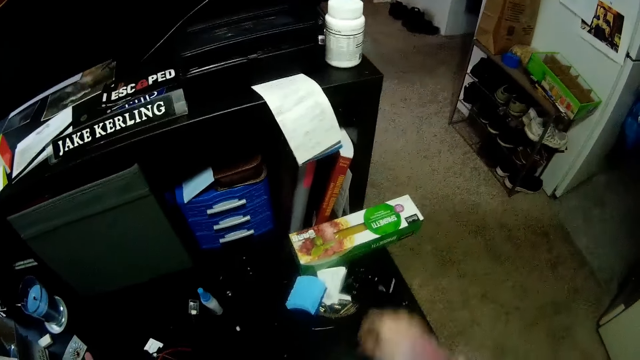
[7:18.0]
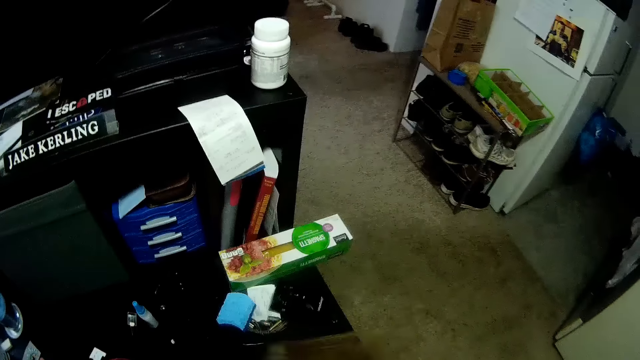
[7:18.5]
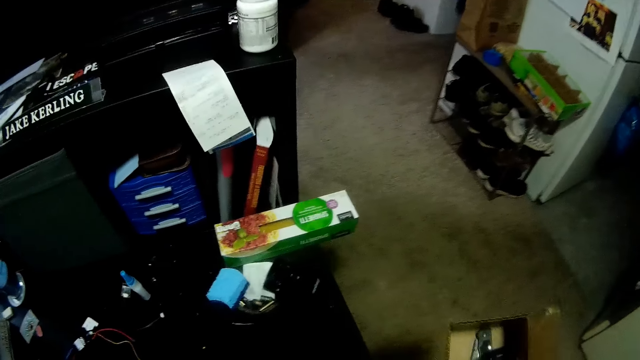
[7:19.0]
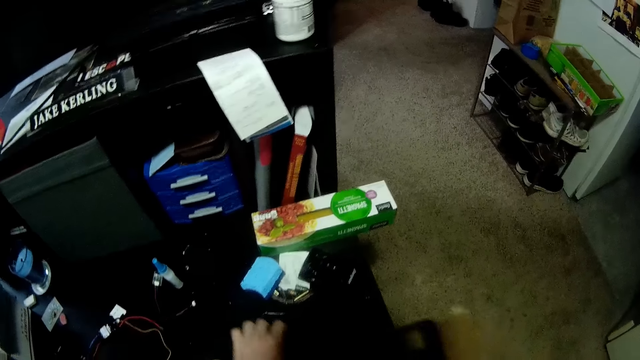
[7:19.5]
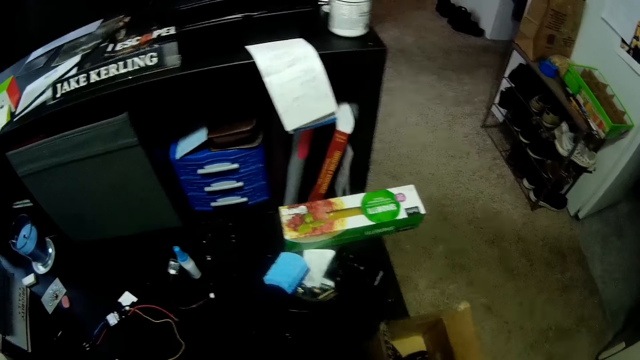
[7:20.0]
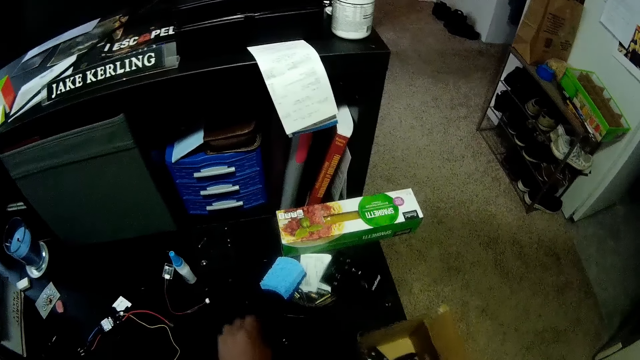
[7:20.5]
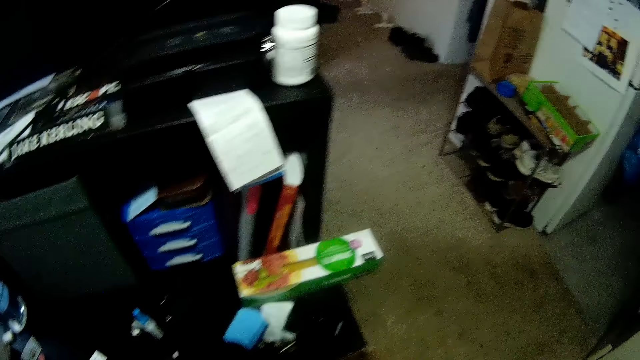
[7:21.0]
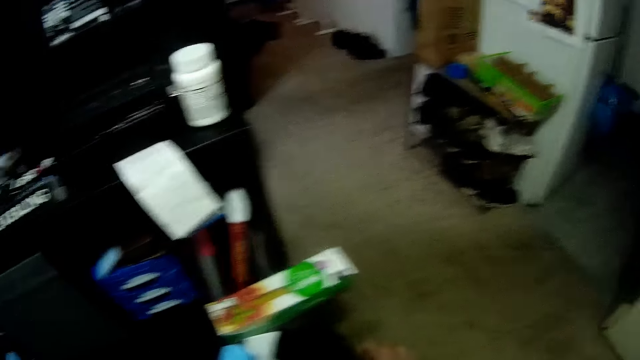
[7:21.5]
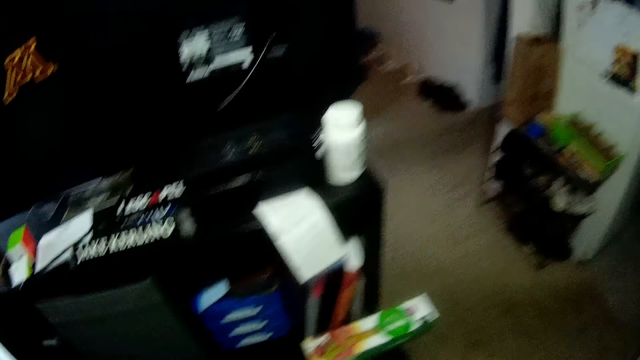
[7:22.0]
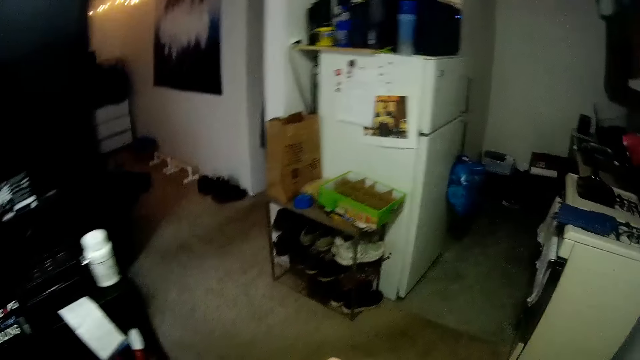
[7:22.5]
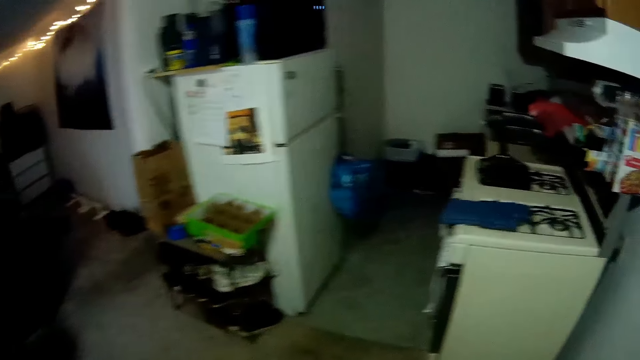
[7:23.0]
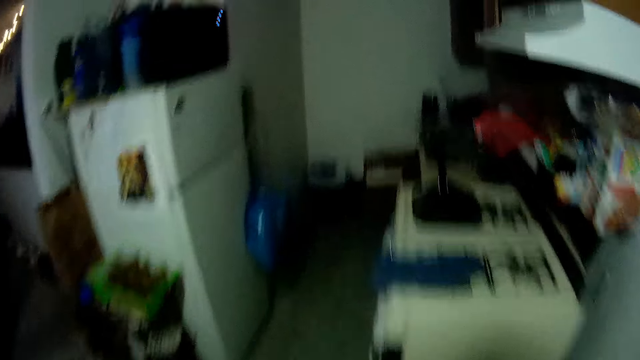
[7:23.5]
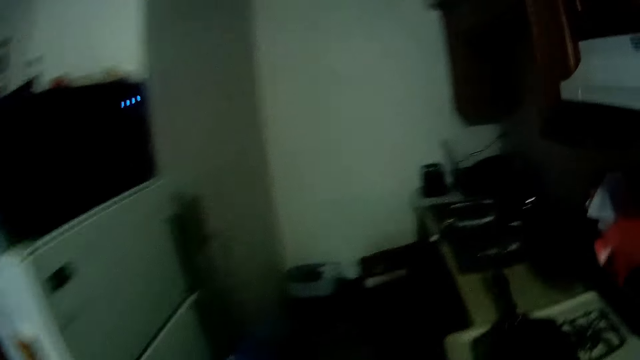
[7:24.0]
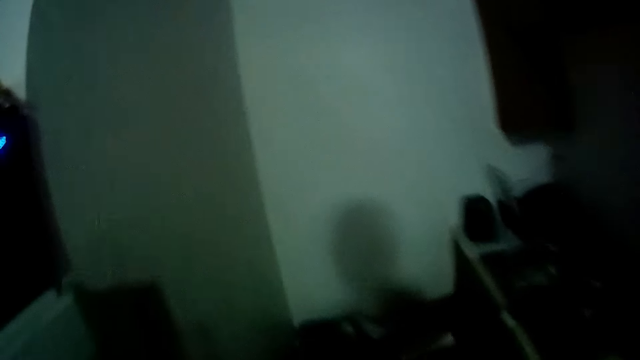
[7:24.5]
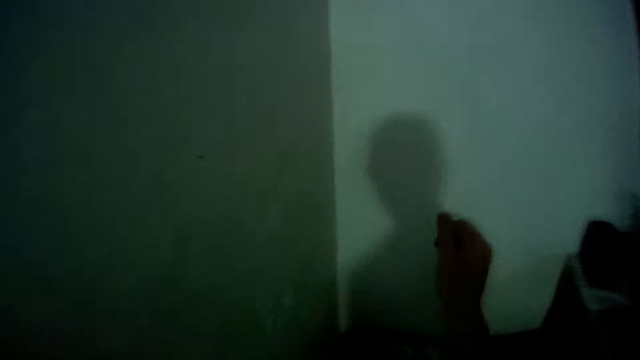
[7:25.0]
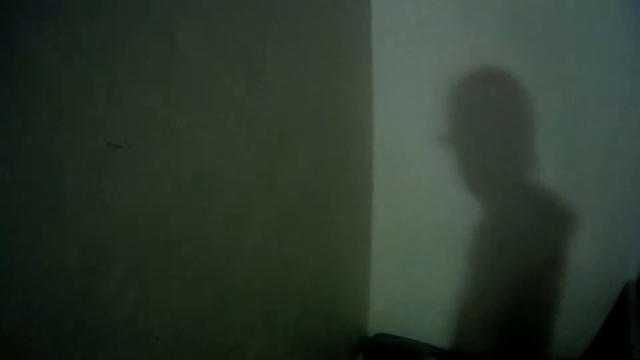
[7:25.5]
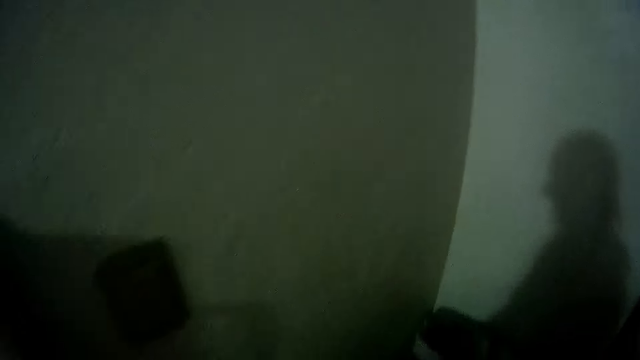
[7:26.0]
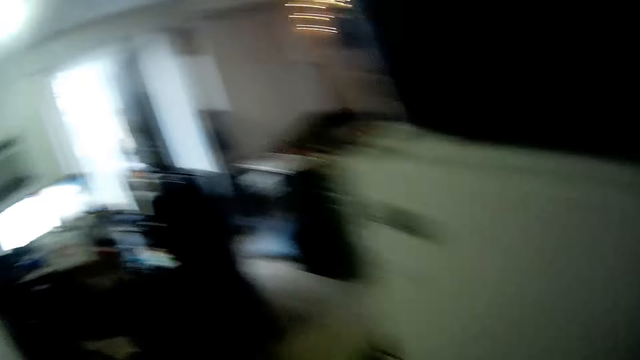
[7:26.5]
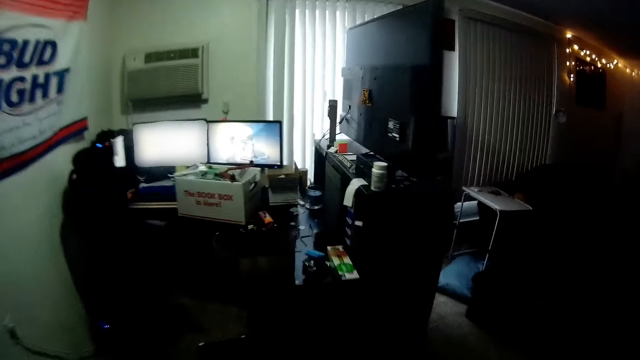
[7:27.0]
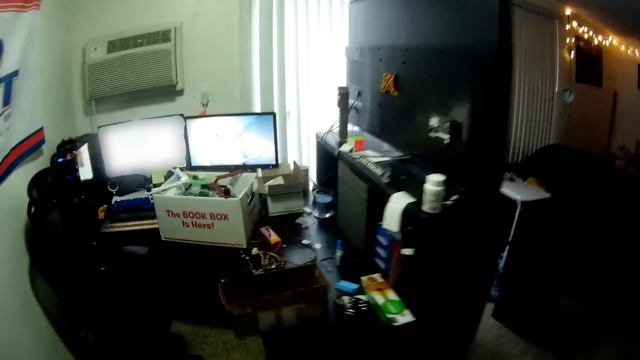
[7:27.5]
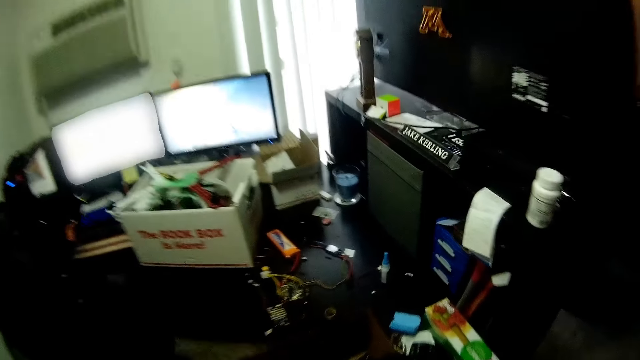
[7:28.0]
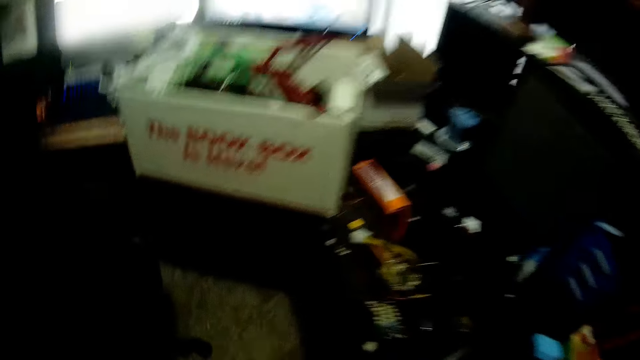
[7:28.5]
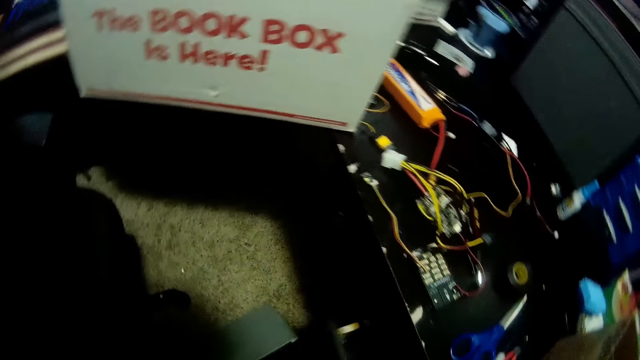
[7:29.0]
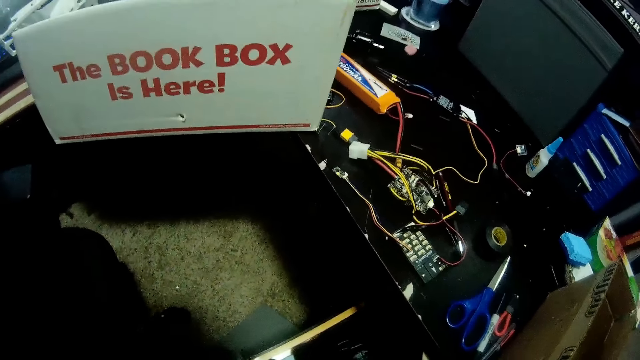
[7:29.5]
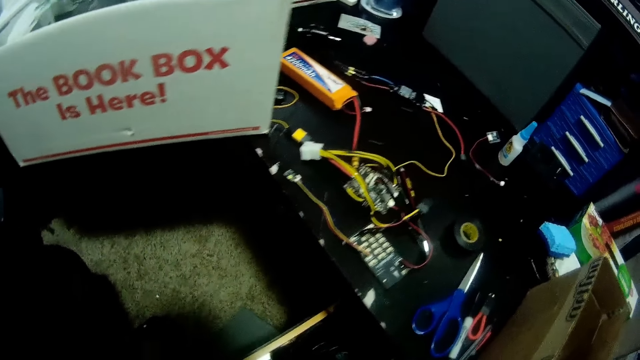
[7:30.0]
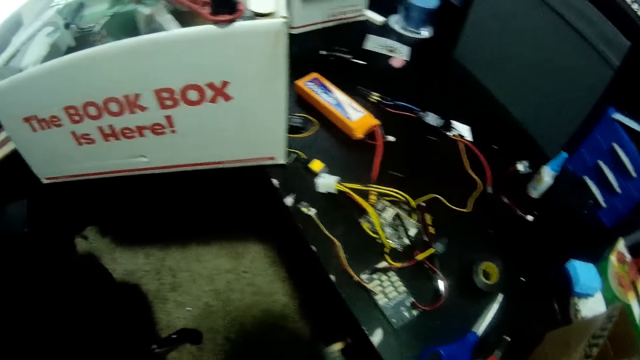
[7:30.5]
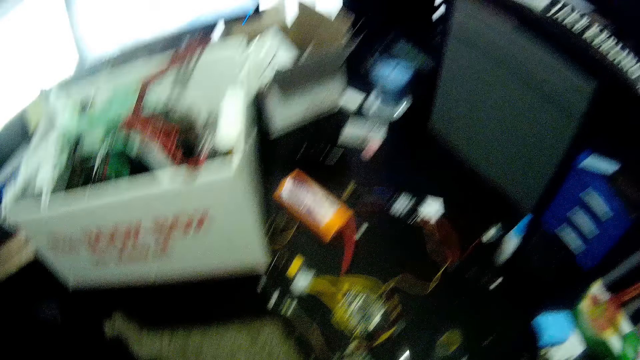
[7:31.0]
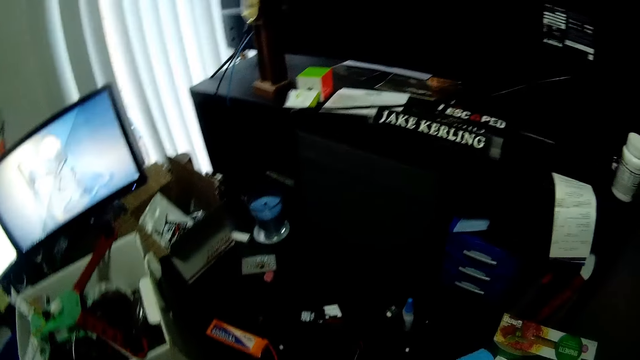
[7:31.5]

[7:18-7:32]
The camera wearer stretches his hand. He picks up something. He walks towards the waste bin in the kitchen. He throws something in the bin. He walks back towards the desk on the table. He opens a drawer in the desk.

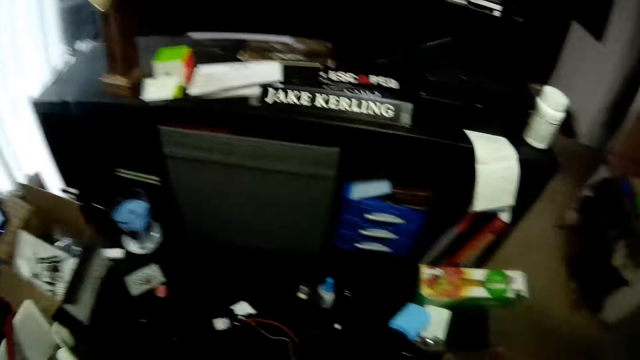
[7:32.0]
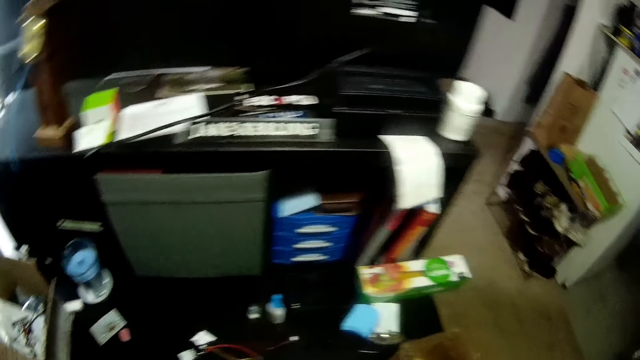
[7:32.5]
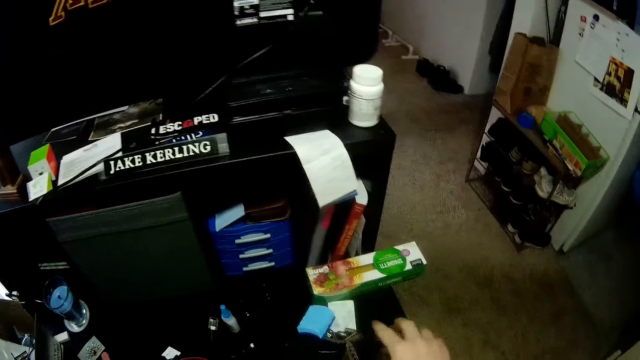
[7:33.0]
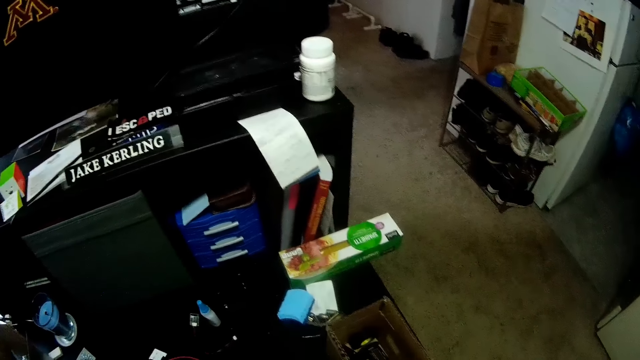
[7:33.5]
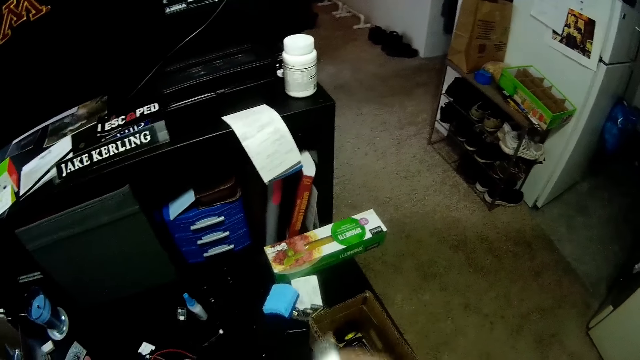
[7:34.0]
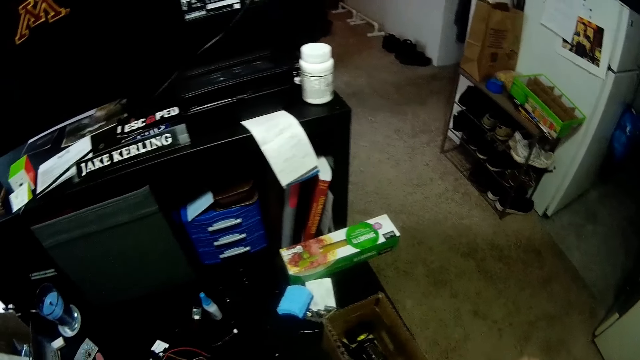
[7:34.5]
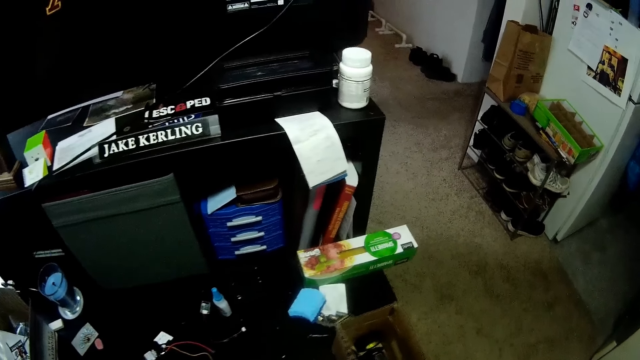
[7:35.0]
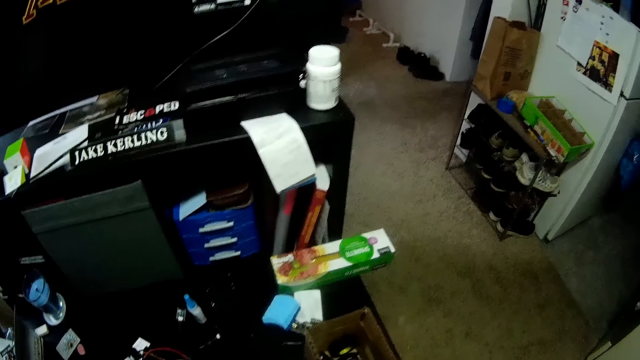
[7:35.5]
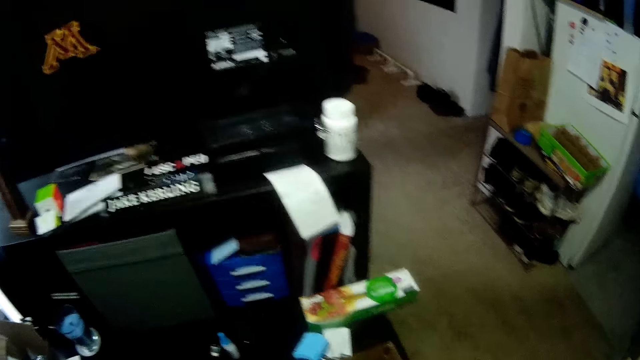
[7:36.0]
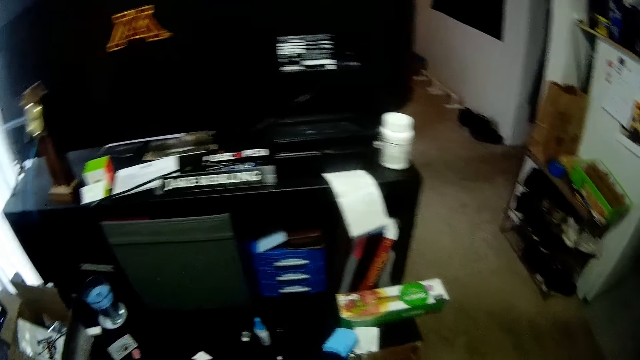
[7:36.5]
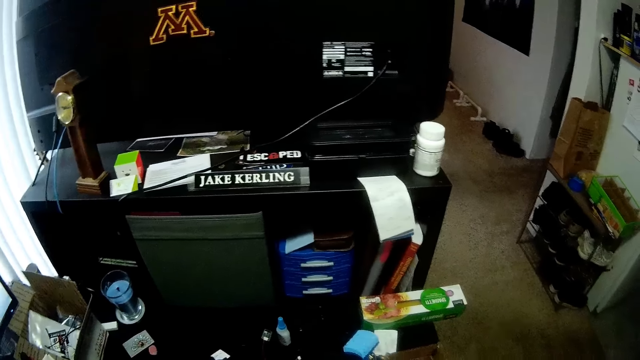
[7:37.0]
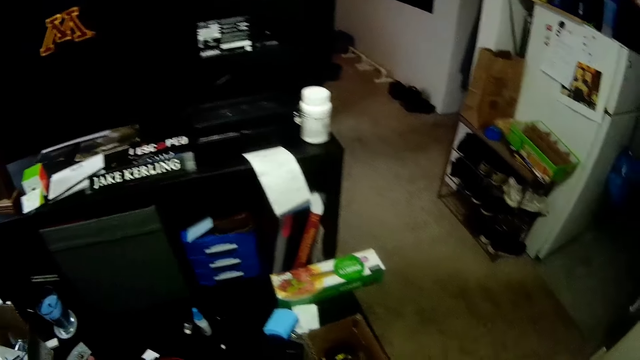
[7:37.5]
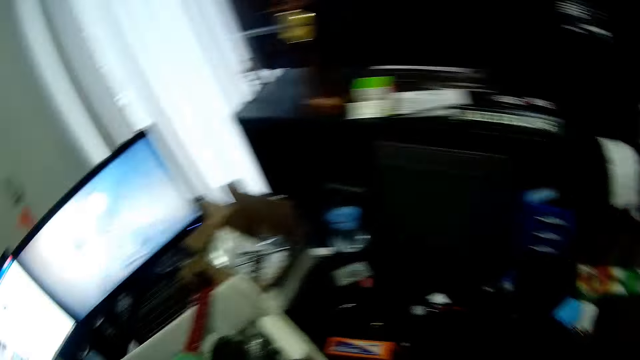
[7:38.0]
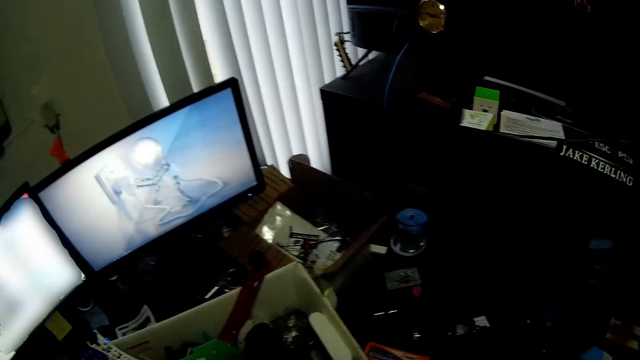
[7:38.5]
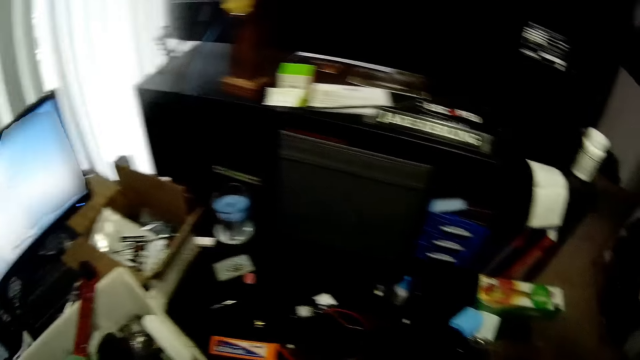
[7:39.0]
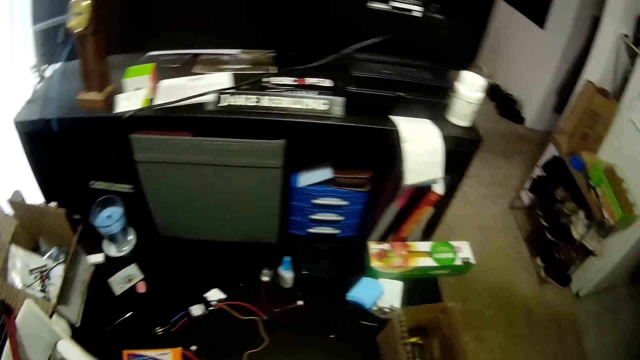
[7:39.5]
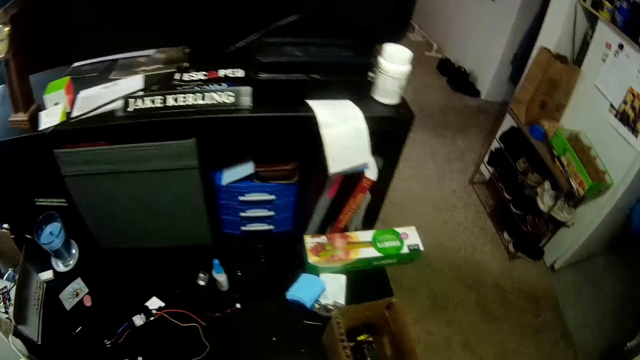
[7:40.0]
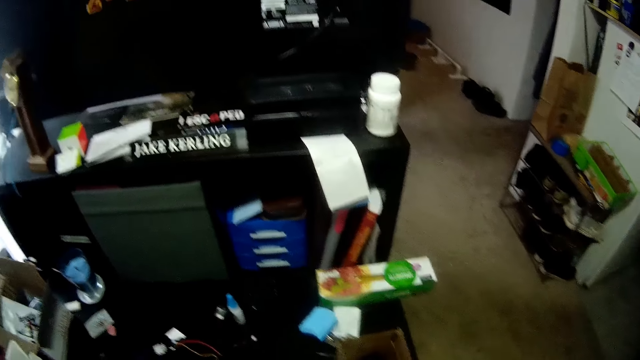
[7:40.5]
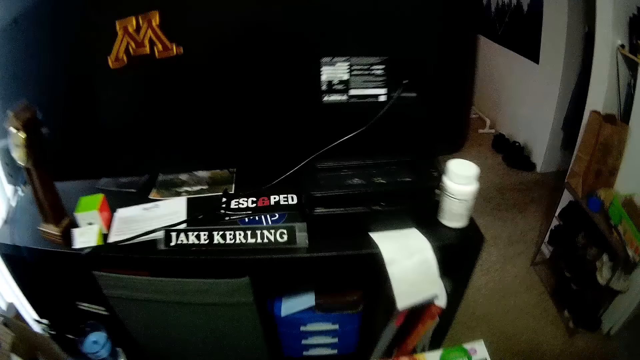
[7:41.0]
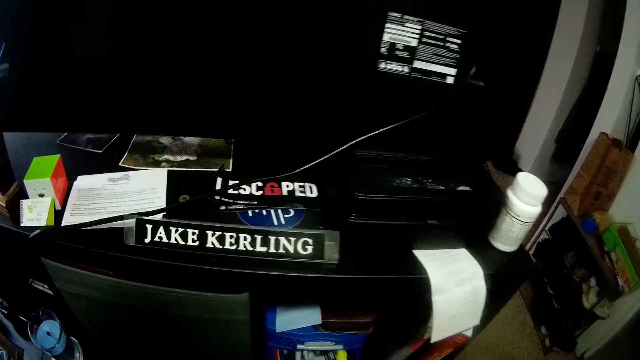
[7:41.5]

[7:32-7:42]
The camera wearer puts something in a box. They pick up a plastic item. They turn left.
